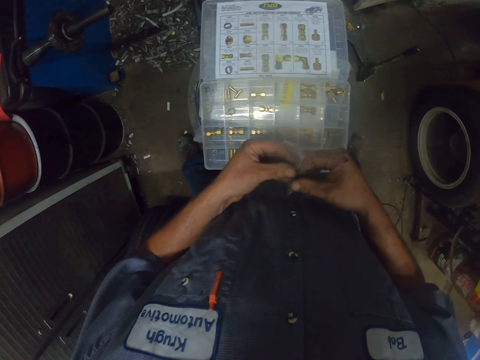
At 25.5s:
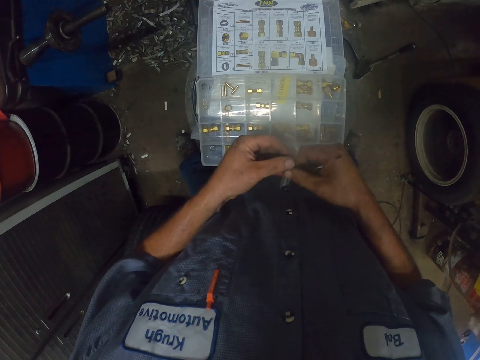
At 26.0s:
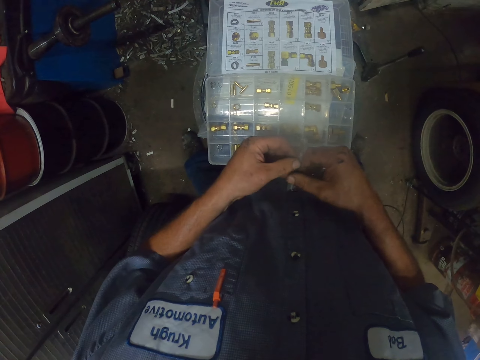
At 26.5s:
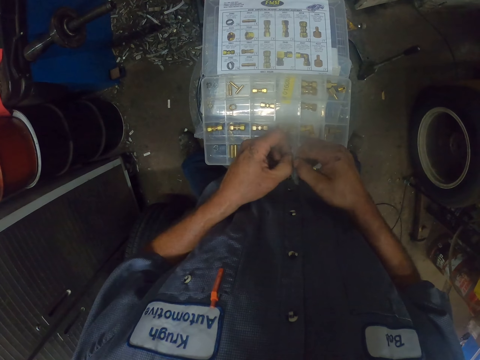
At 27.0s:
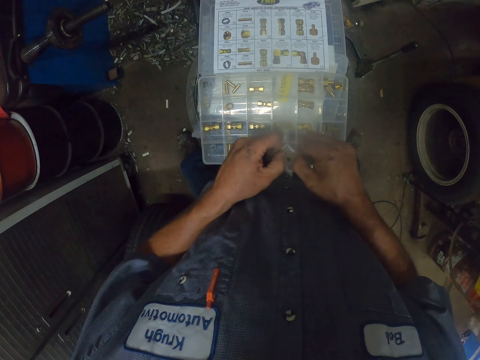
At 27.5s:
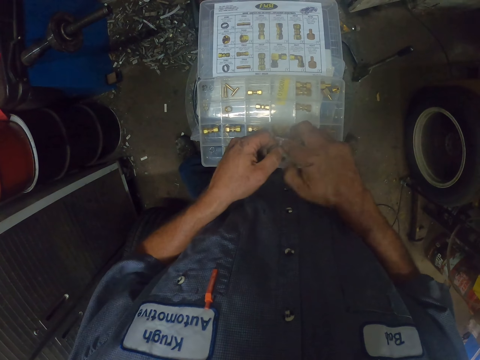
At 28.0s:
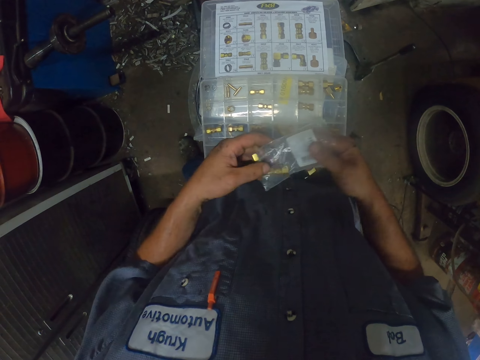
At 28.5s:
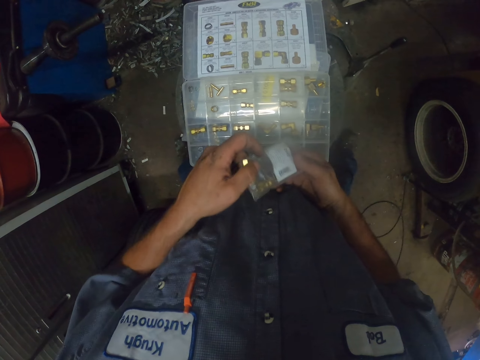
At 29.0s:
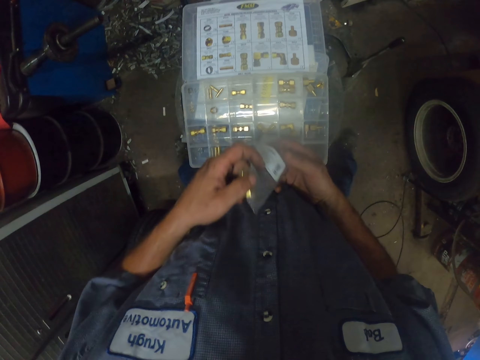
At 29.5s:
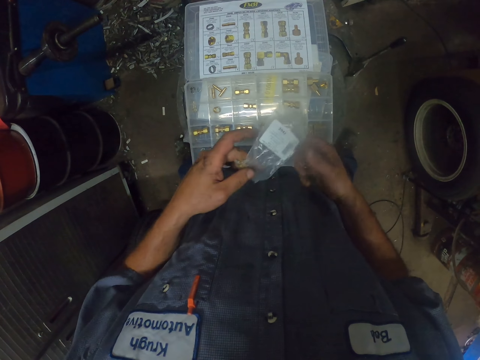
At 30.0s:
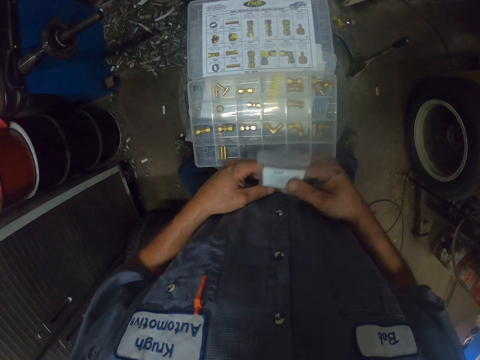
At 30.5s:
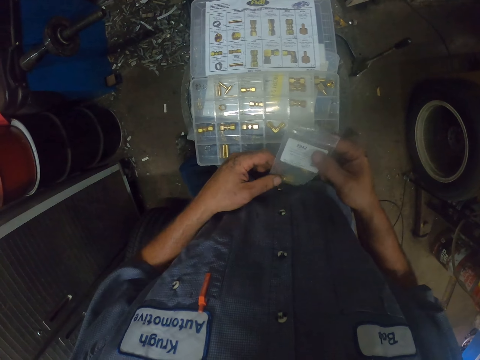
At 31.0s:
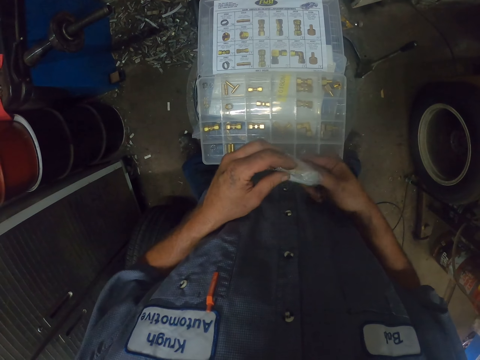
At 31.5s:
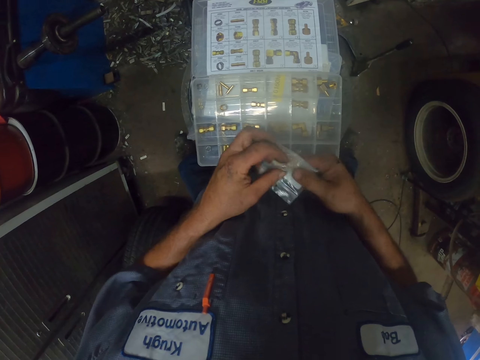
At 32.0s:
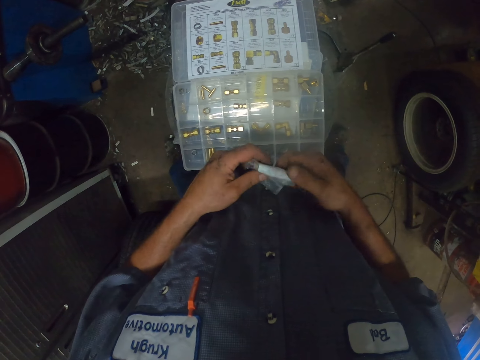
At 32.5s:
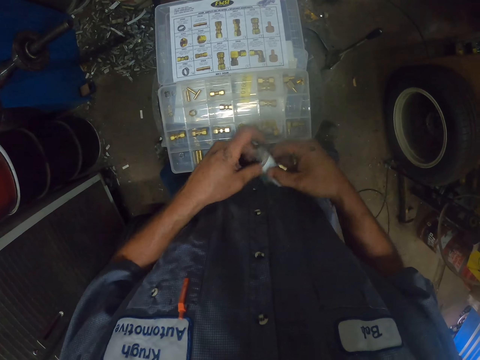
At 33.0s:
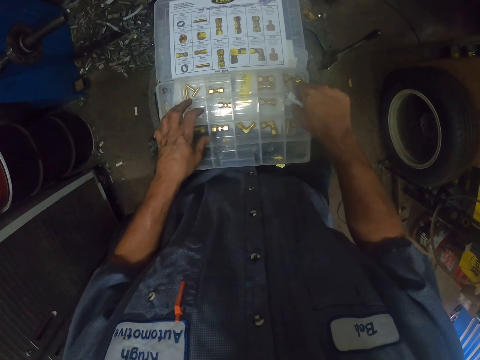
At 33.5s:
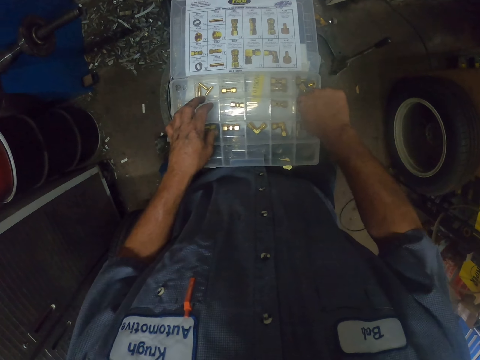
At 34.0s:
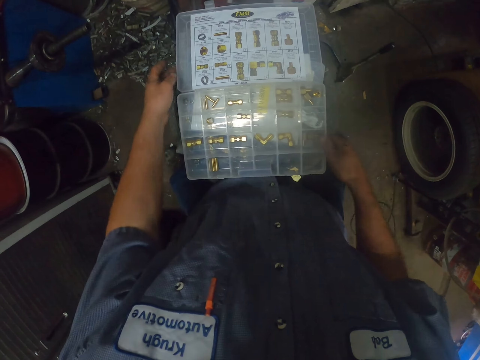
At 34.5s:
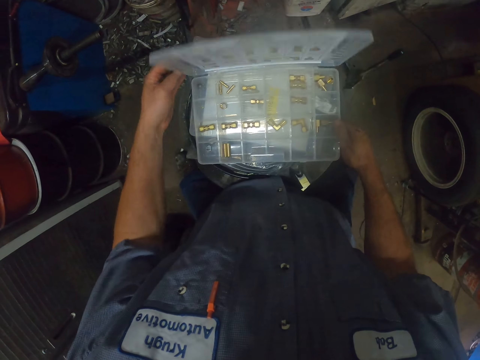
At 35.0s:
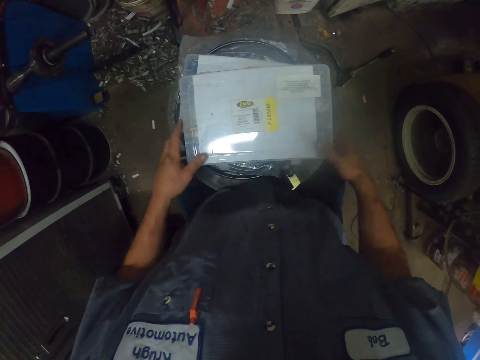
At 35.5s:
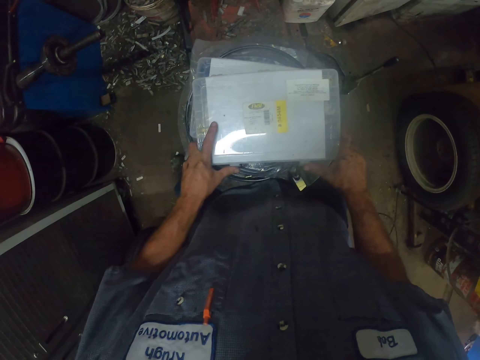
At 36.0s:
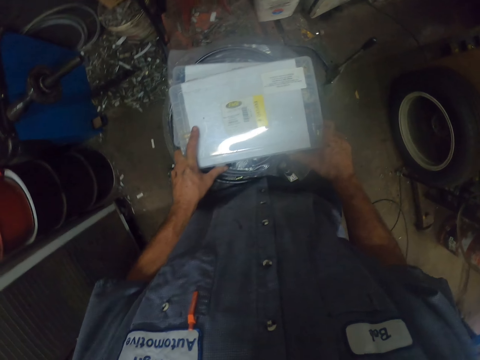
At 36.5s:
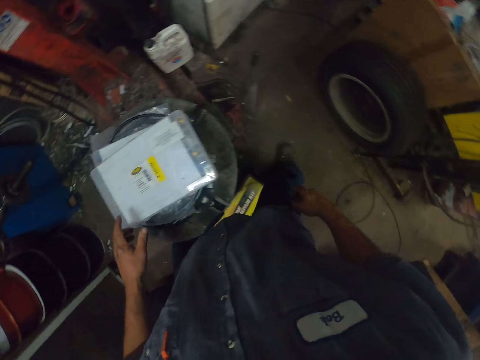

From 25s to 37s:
The camera wearer opens a polythene bag. They remove the bolt from the sachet. They fold the polythene bag. They put the polythene bag in the plastic box. They insert the bolts. They close the plastic box. They flip the cover.

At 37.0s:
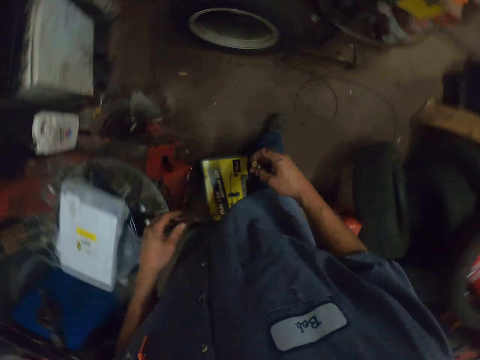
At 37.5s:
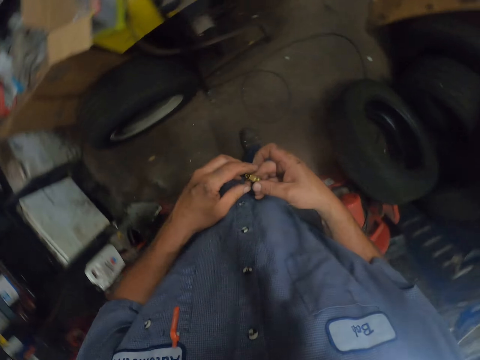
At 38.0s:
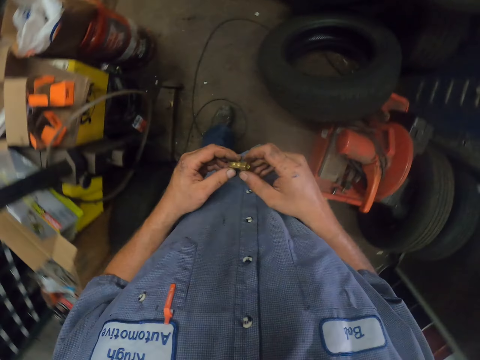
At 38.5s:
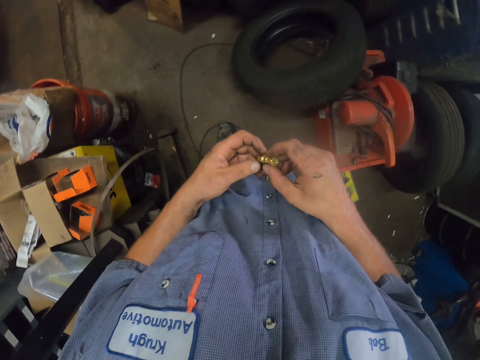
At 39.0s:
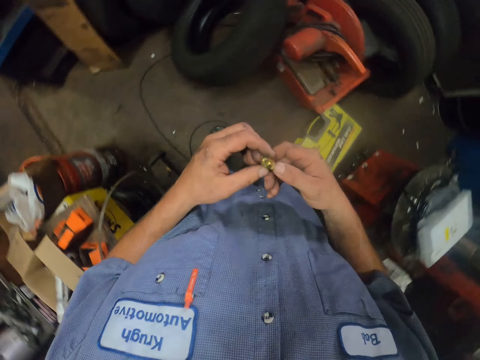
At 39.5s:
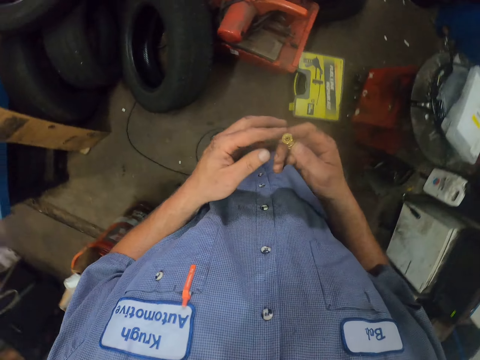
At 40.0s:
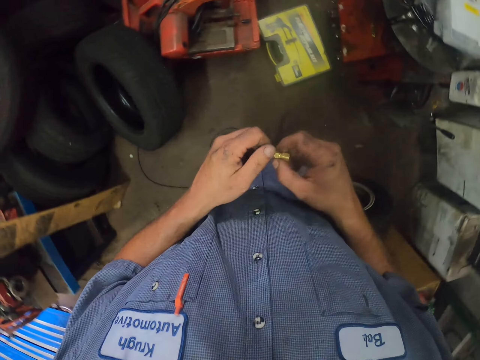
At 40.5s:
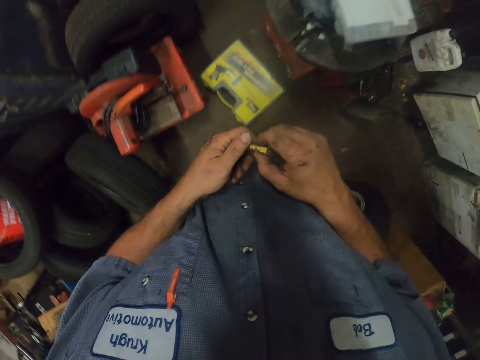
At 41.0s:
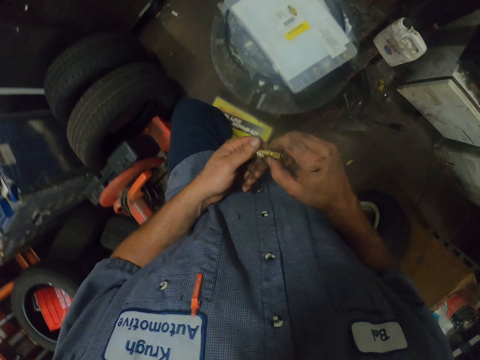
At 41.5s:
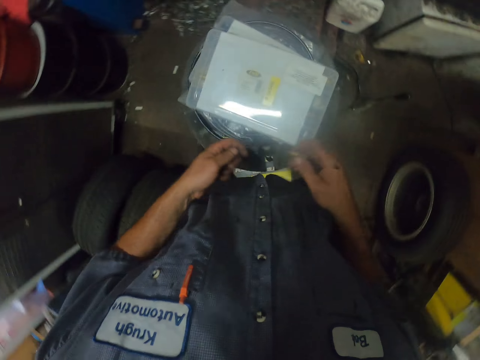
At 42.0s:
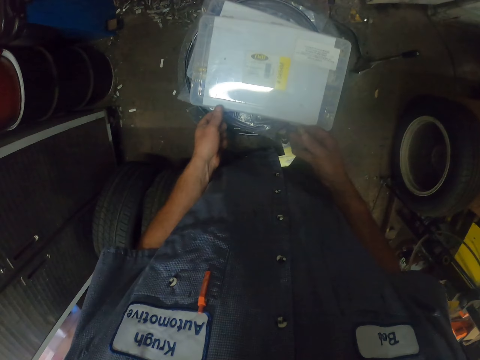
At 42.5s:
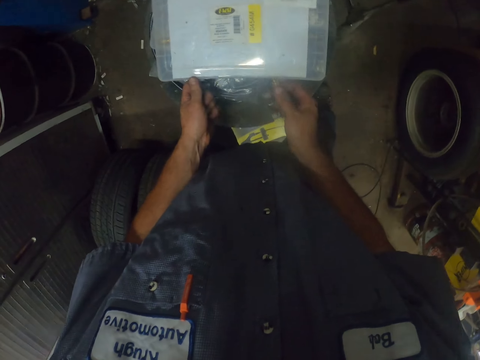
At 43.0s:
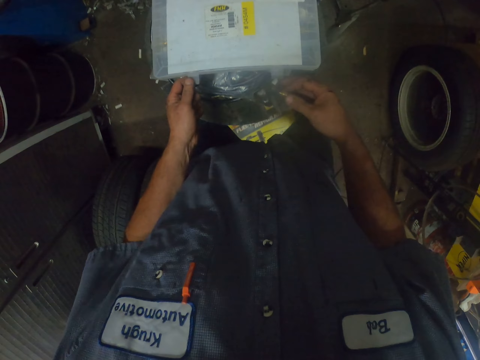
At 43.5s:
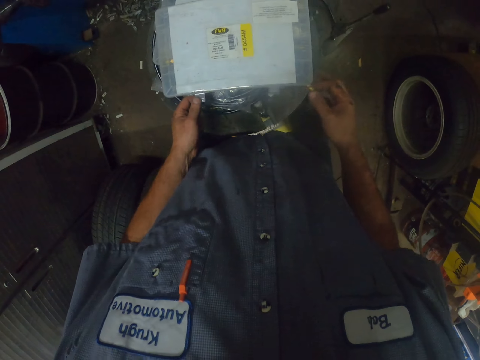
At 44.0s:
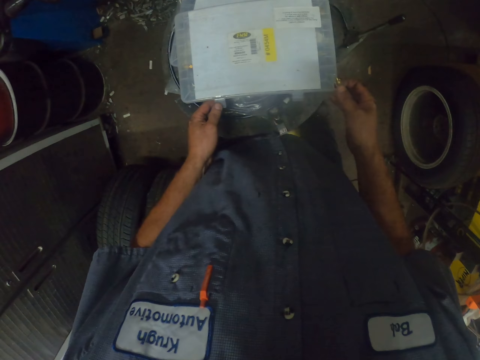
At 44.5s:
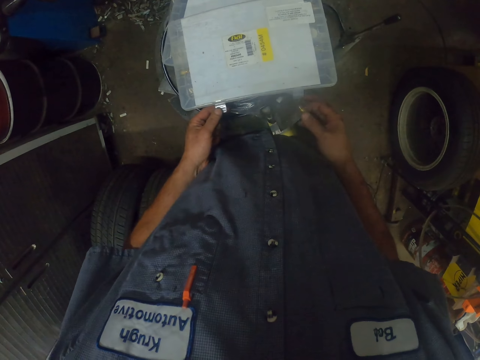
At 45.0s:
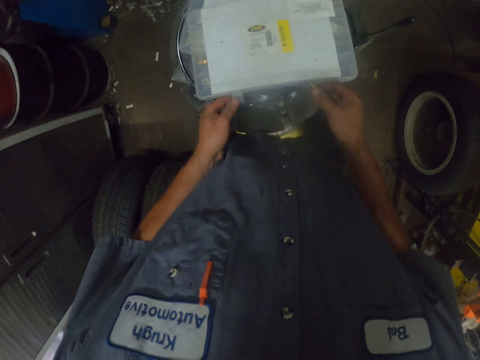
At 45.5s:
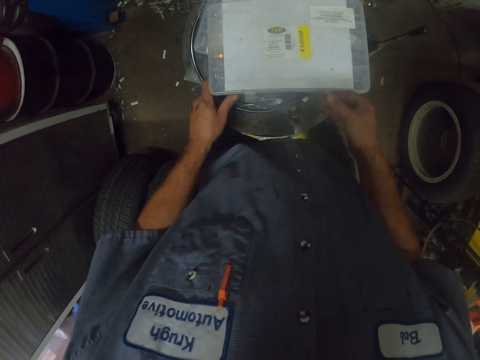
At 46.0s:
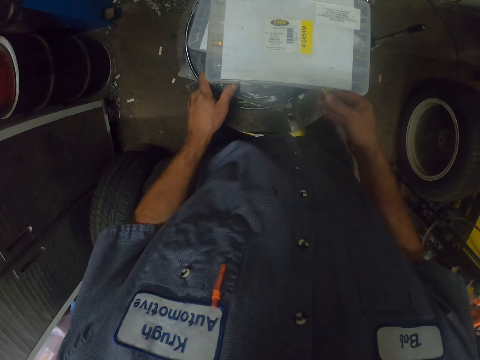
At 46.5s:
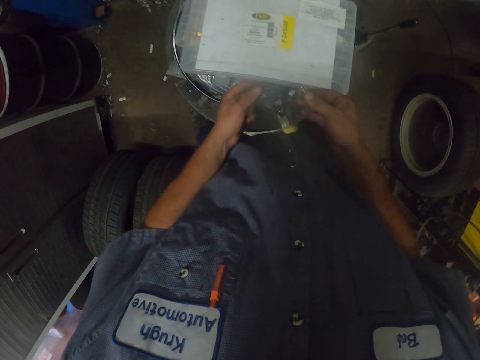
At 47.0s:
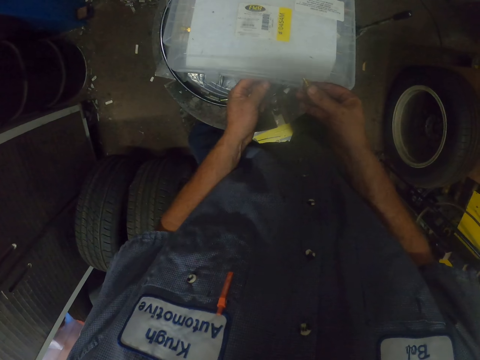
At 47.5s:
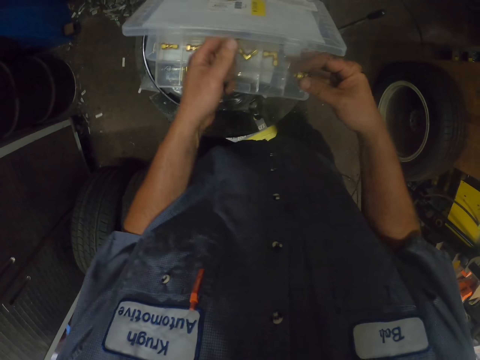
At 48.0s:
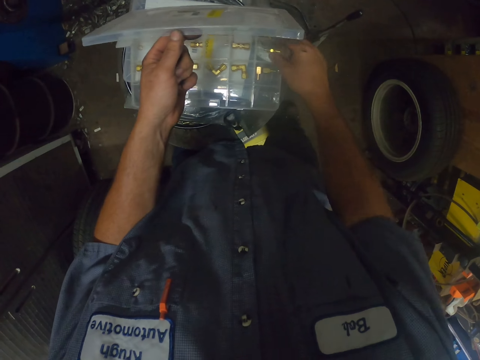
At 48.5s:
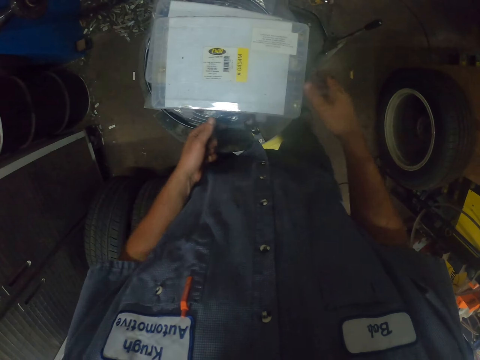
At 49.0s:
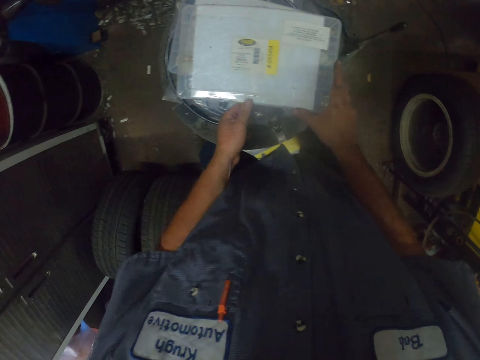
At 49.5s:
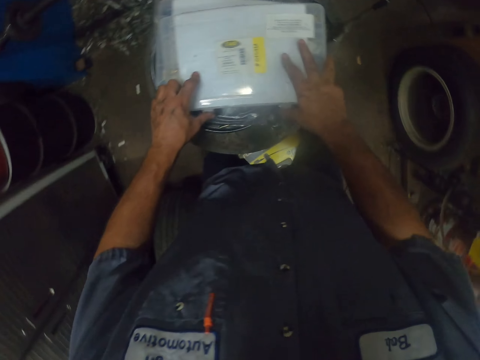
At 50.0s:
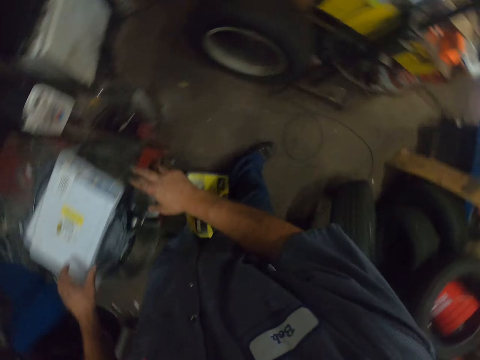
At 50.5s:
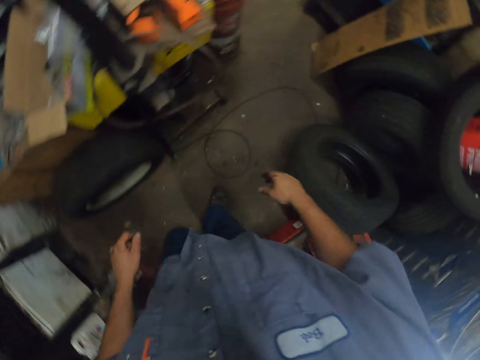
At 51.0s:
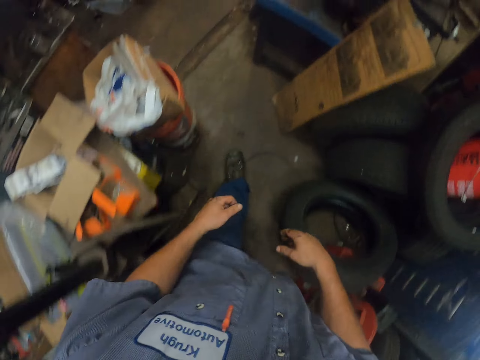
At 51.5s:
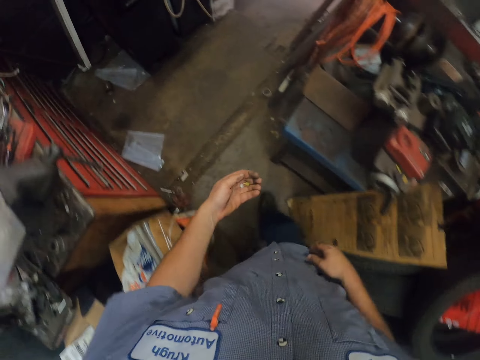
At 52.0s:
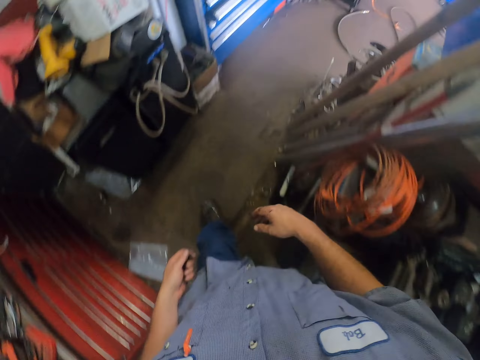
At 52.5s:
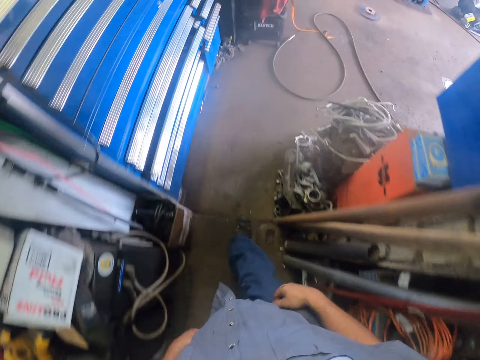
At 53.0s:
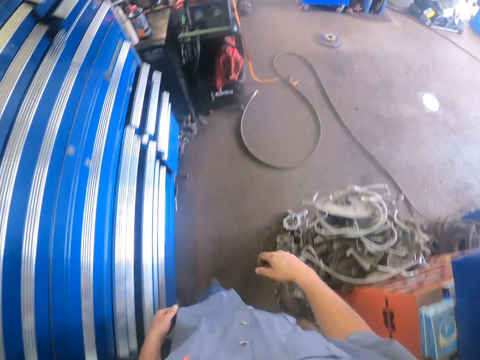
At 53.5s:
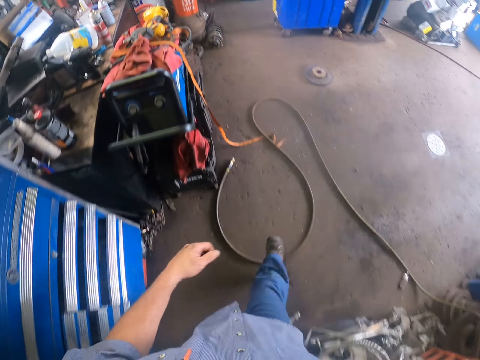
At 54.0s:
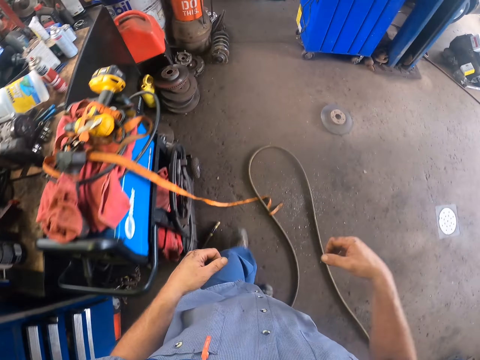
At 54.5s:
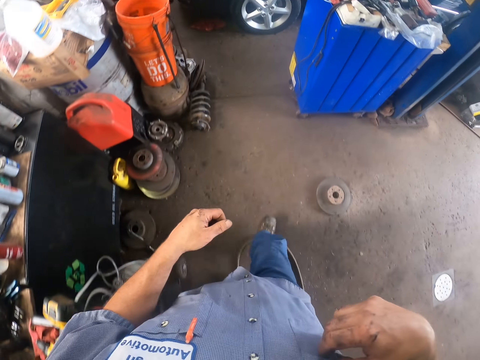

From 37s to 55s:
The camera wearer looks at the bolt. They walk. They open something. They open the bolt box. They put the bolt inside the box. They close the bolt box. They walk in the garage.
